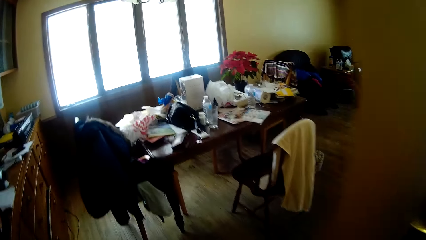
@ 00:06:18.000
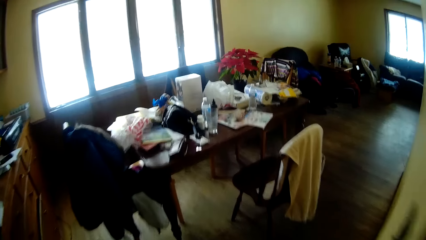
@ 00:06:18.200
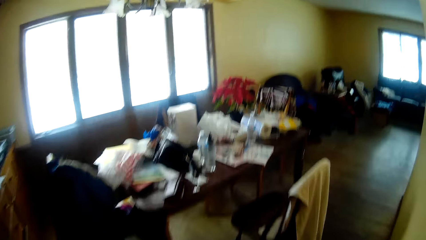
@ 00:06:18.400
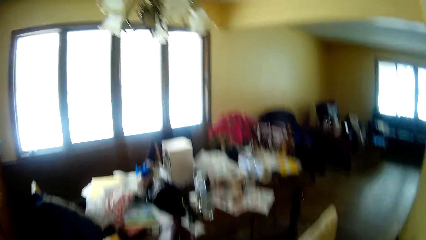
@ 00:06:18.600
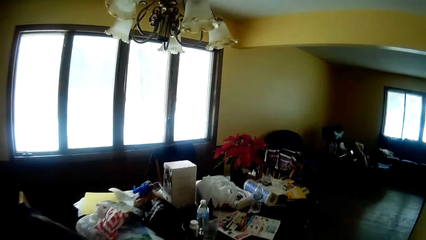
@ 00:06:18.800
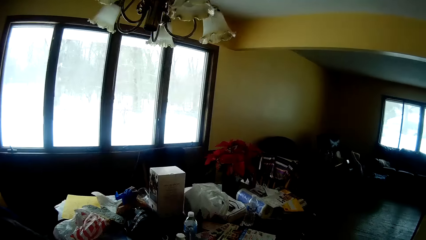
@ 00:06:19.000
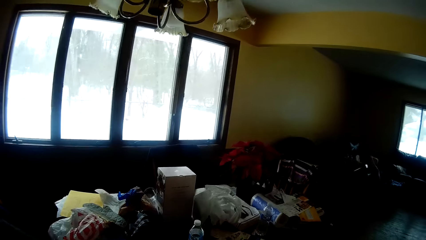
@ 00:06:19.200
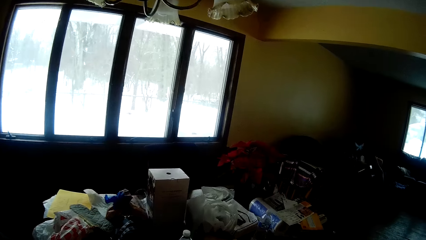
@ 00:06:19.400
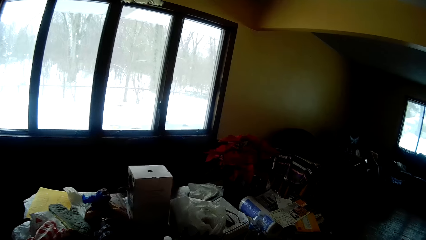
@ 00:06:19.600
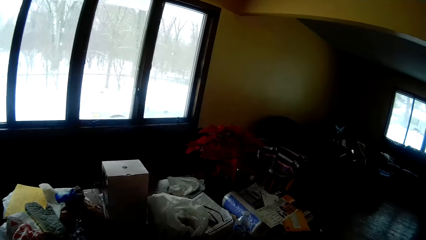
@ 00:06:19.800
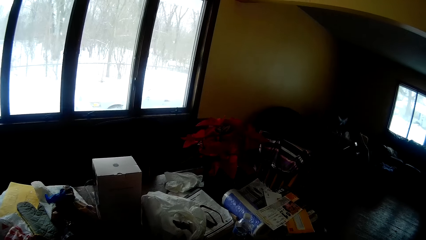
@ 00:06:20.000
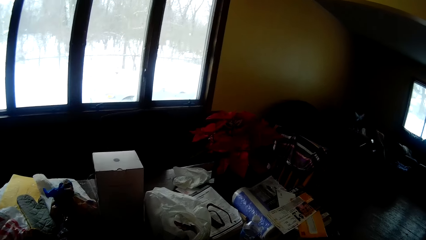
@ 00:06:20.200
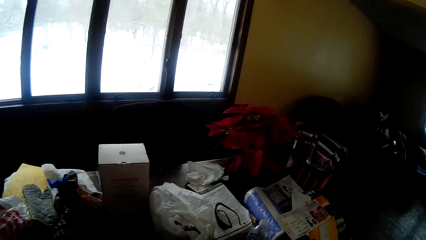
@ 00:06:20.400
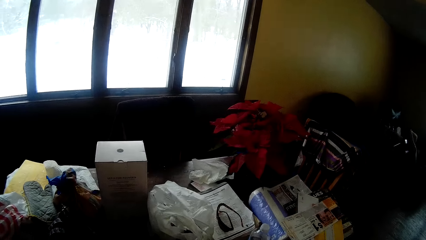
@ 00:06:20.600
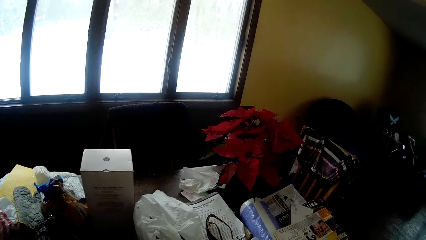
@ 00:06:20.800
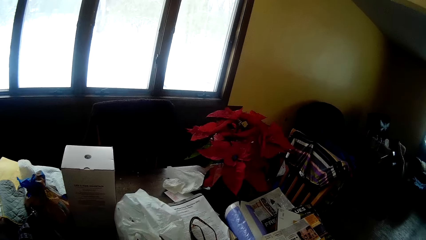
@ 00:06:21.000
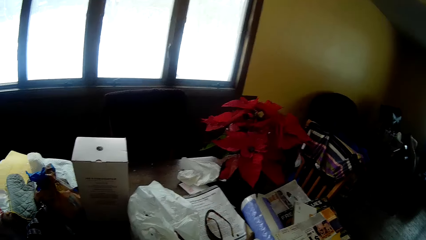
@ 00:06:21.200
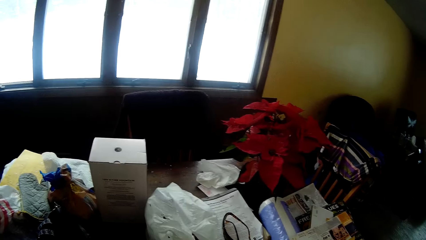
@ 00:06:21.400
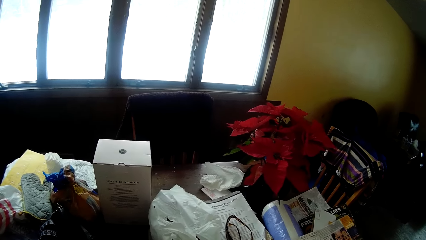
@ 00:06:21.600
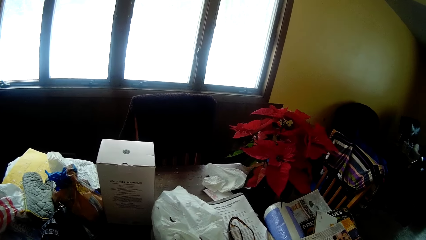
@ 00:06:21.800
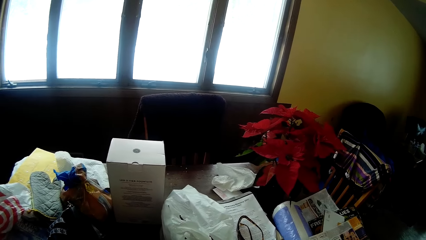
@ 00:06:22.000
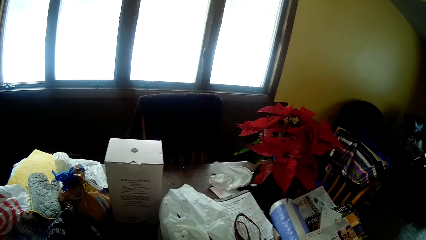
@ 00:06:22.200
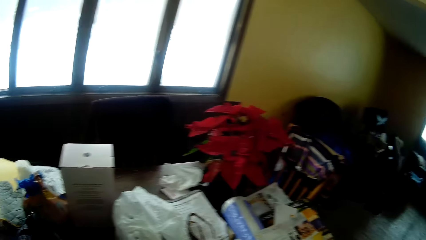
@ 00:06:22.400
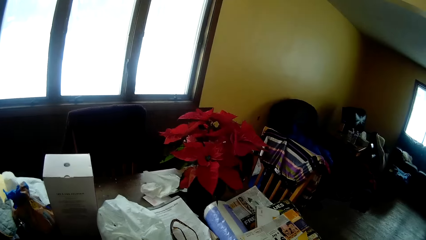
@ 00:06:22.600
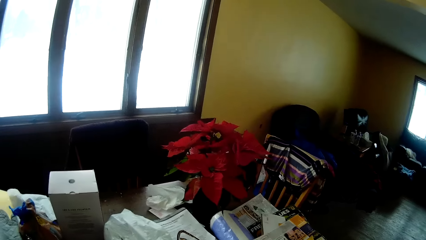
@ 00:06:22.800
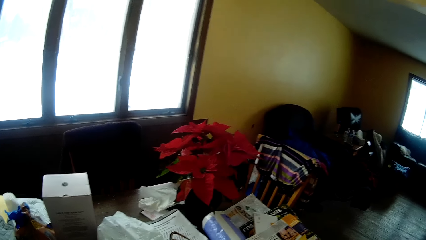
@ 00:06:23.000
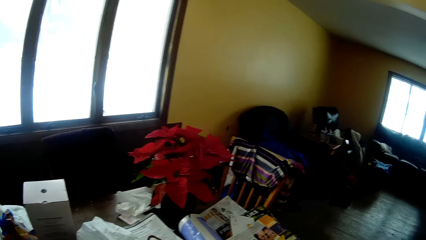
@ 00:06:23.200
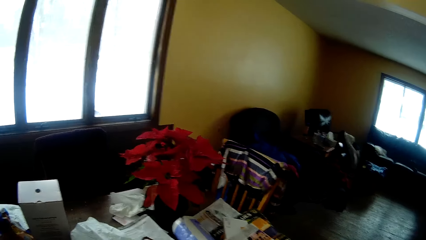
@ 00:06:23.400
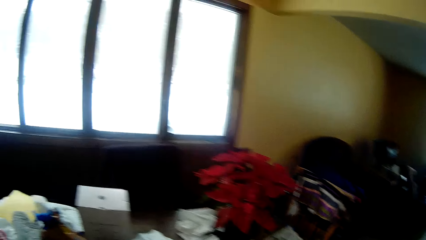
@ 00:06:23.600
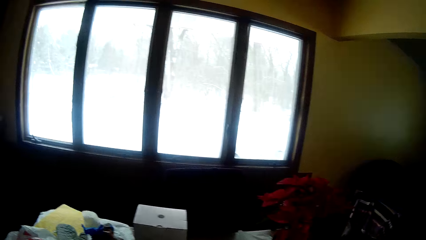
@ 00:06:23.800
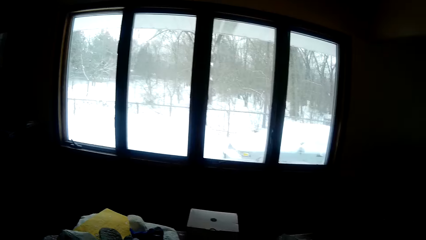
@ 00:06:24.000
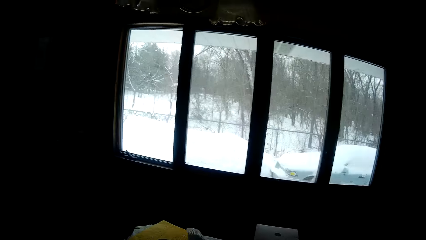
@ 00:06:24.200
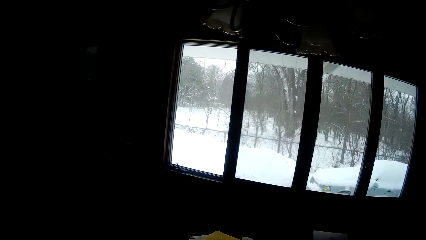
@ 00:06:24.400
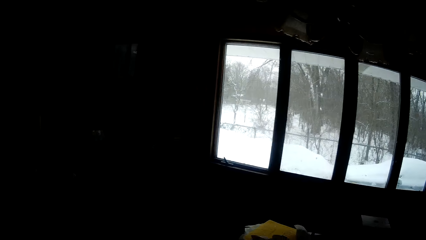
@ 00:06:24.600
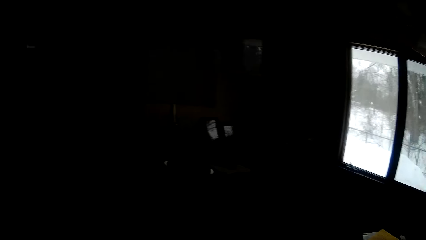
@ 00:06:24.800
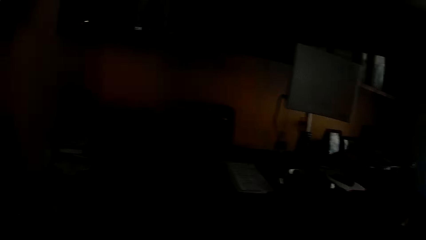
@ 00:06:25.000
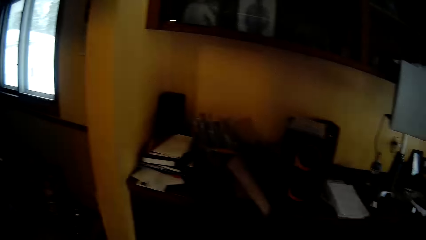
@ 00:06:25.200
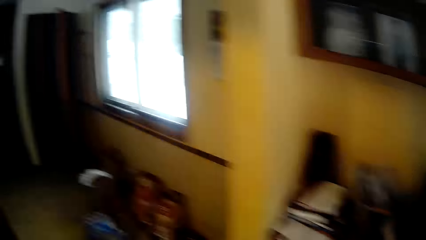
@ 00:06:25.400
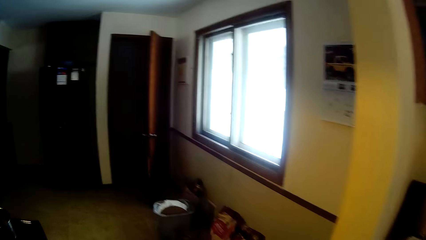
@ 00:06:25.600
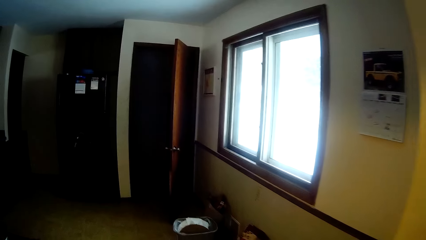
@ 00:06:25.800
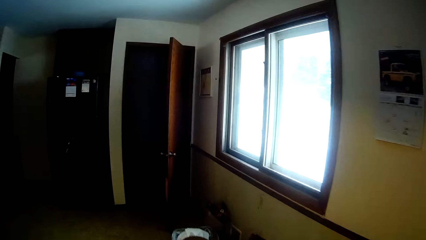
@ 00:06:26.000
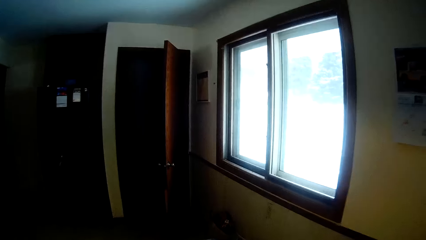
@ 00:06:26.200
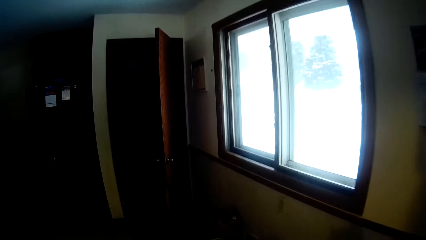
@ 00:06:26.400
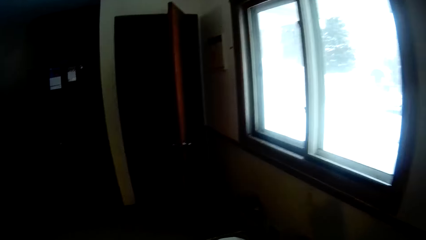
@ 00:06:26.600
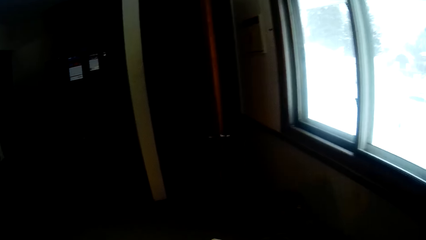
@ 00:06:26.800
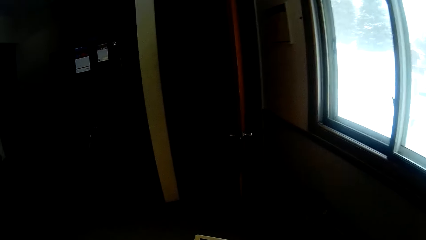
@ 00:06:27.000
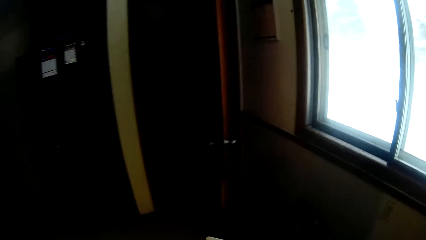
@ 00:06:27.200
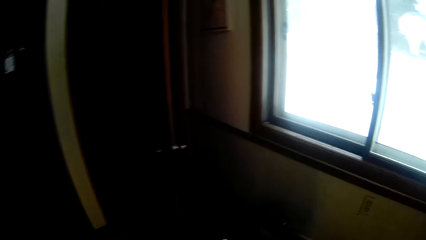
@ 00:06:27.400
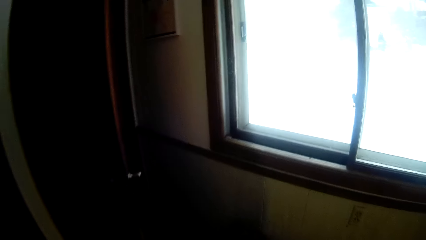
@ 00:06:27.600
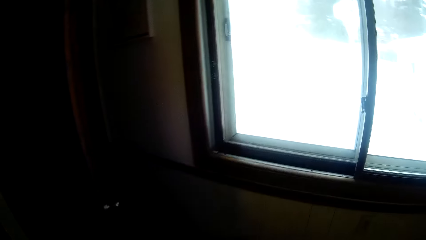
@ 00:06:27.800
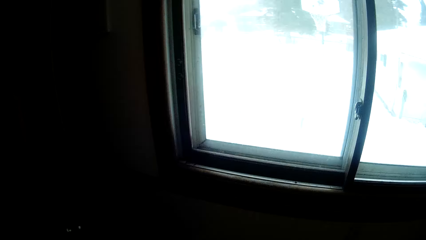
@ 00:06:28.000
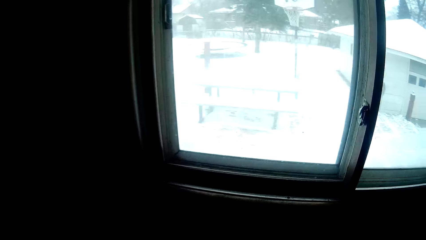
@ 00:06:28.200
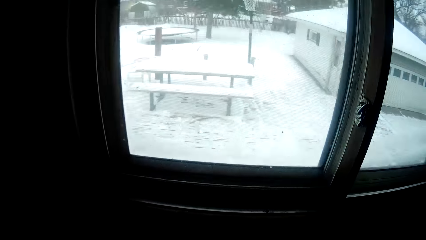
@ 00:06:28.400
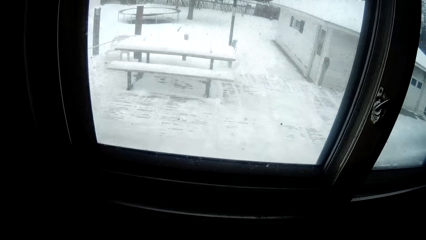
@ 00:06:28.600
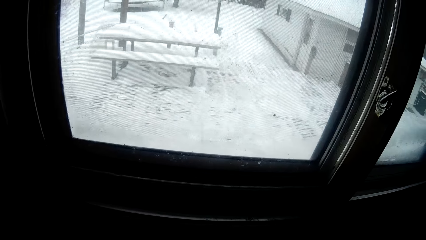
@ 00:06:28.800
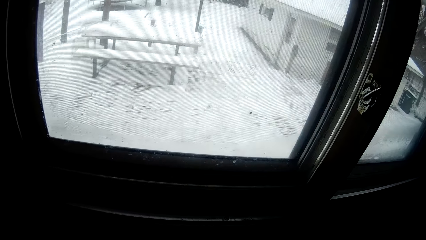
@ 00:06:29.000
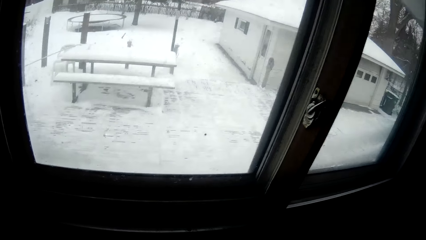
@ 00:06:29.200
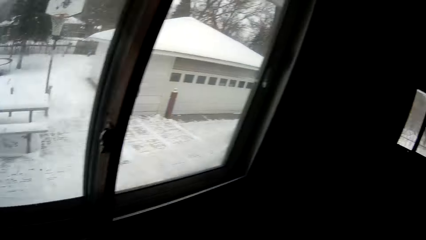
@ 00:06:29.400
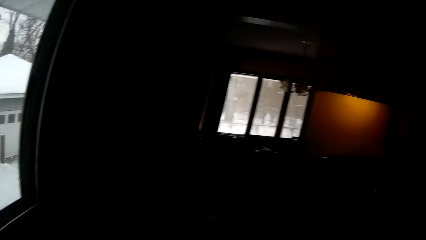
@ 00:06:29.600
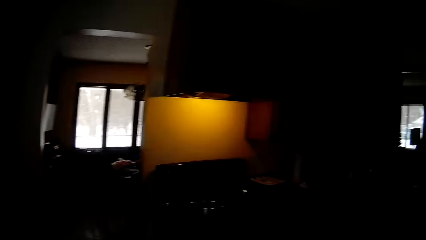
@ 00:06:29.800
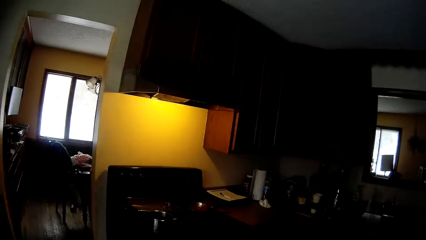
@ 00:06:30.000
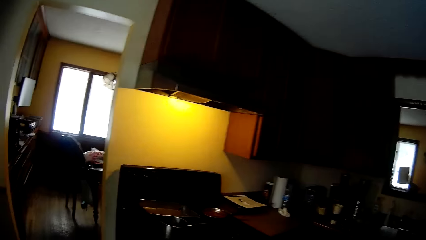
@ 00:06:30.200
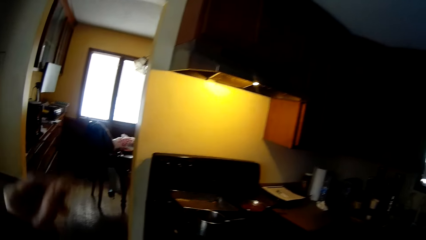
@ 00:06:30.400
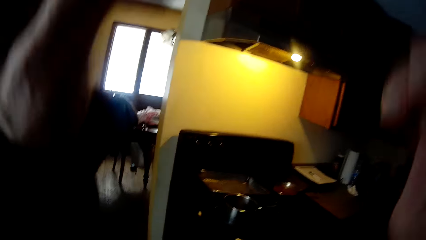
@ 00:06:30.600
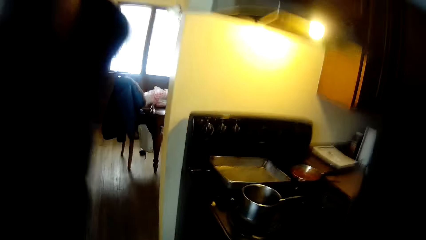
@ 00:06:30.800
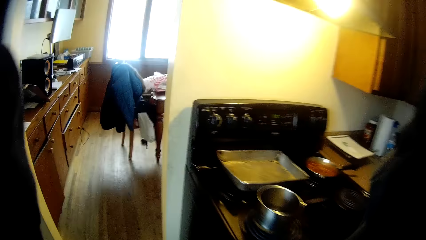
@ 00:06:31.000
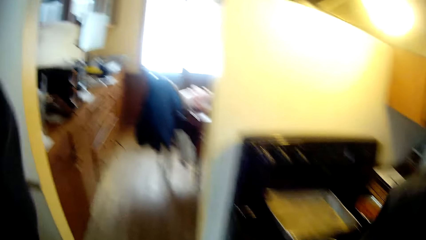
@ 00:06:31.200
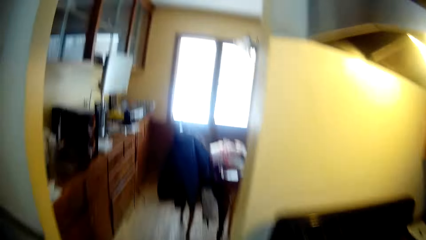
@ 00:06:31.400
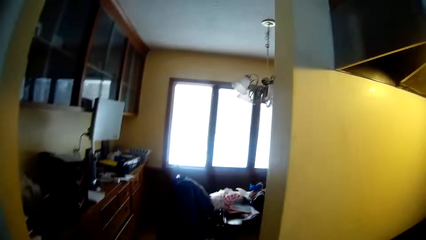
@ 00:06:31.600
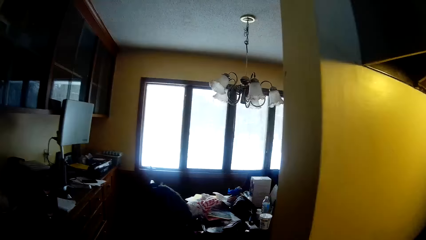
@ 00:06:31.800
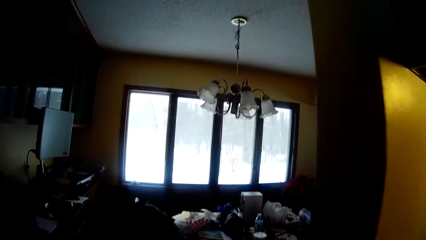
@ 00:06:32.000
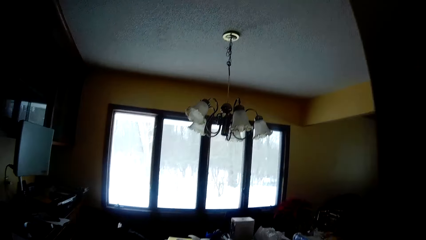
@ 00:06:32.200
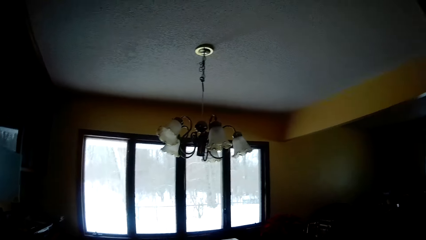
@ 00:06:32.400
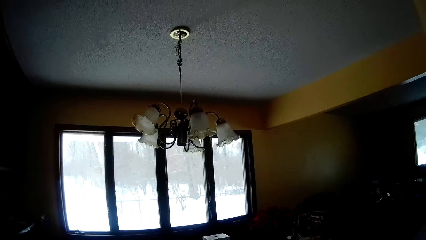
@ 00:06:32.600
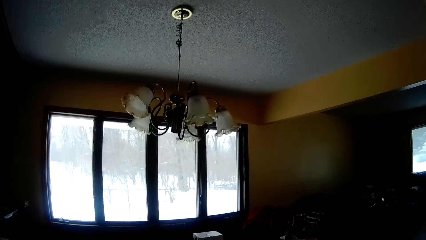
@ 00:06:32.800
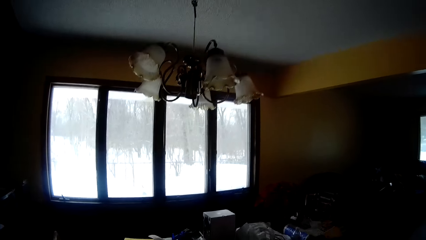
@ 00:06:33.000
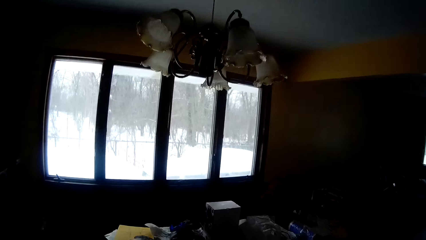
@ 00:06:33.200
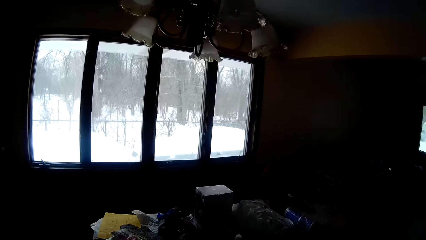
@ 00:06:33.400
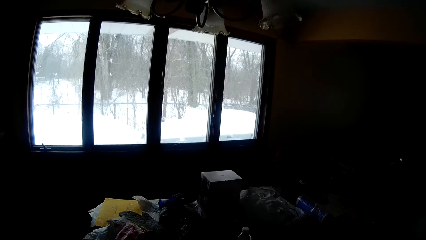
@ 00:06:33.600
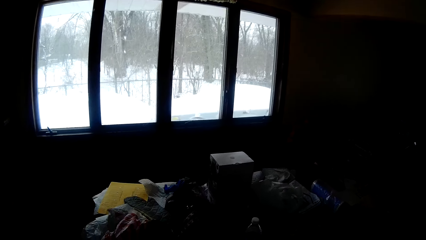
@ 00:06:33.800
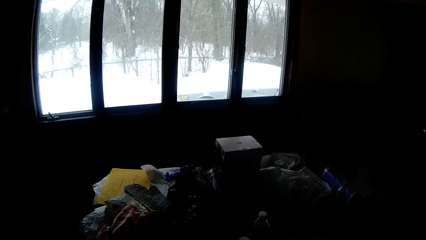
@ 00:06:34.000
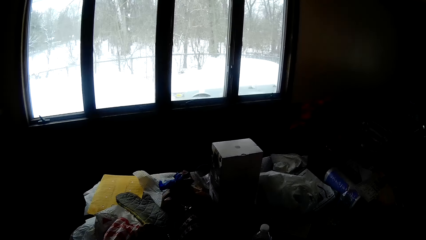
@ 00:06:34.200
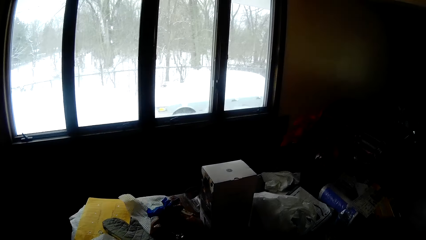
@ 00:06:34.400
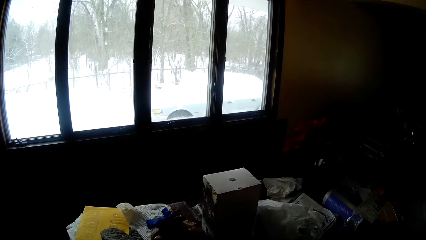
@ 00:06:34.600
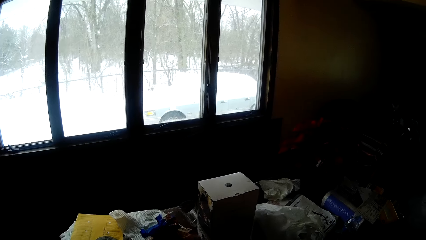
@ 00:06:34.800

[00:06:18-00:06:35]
The camera wearer moves towards the living room from the kitchen. He walks into a room and looks around in the room. He moves to the kitchen from the living room. He walks towards the window, looks into the window and turns around. He adjusts his glasses with both hands. He moves towards the living room from the kitchen. He lifts his hands to the head.
